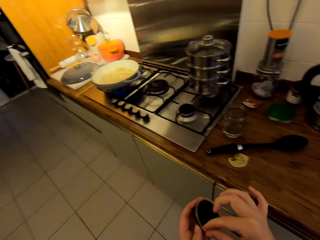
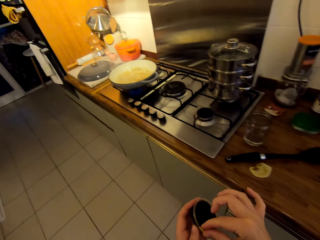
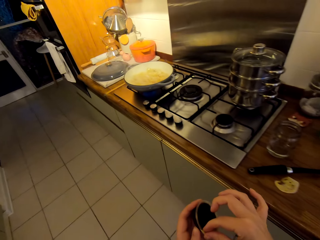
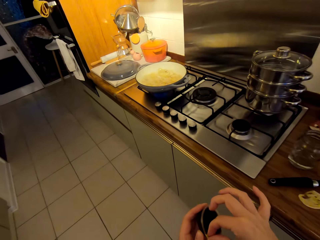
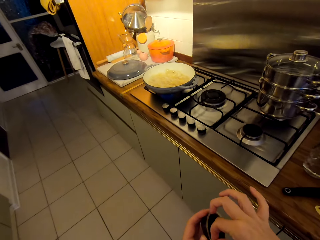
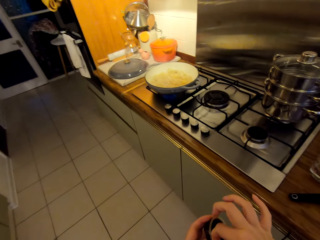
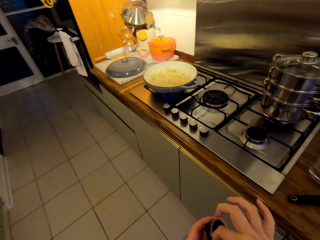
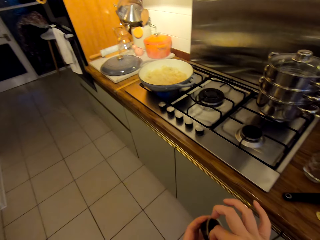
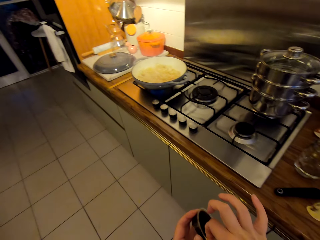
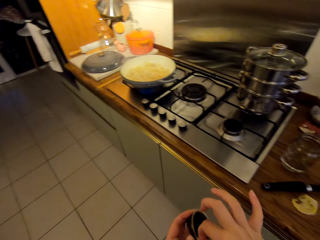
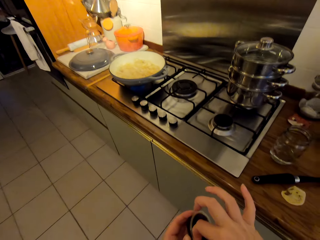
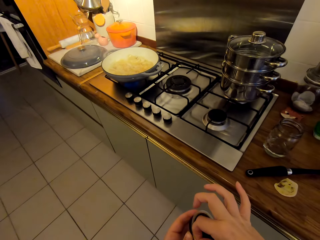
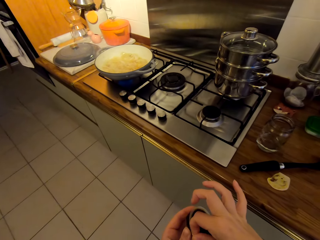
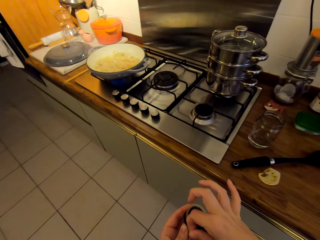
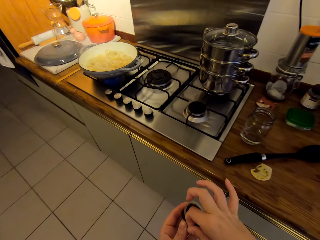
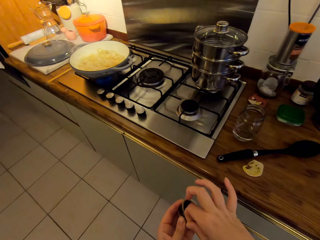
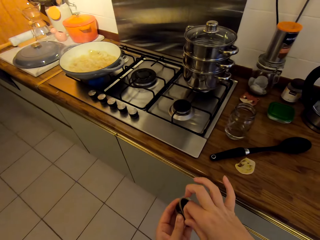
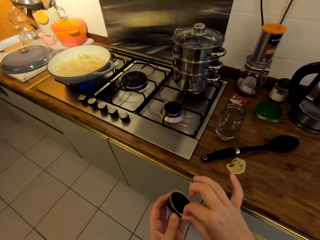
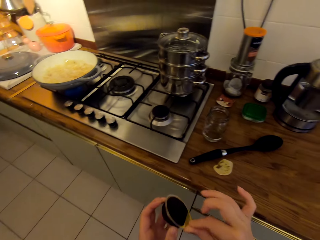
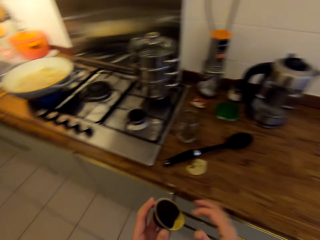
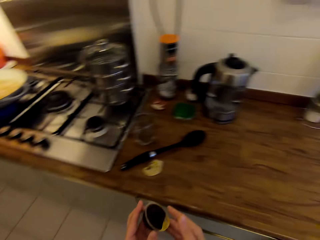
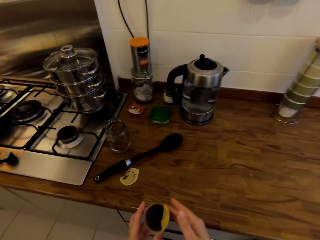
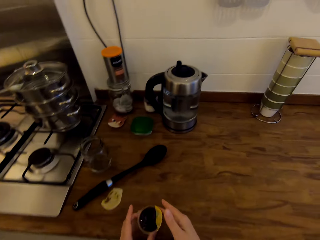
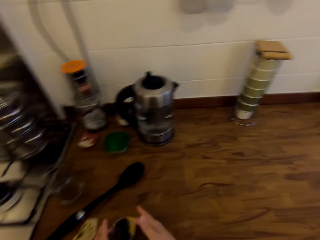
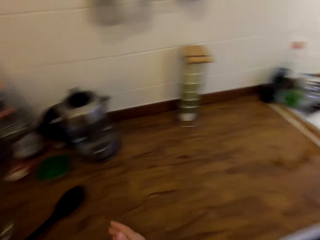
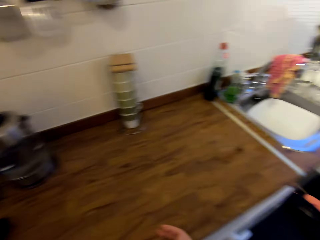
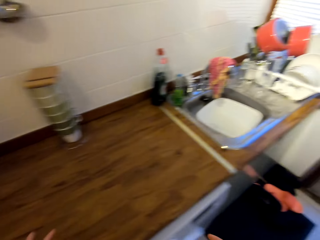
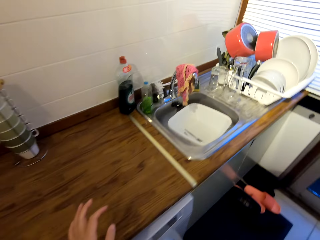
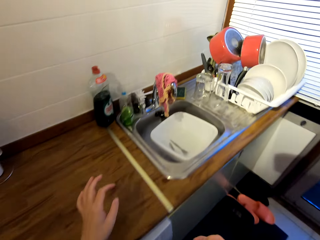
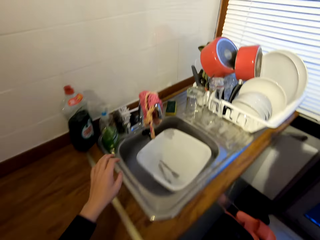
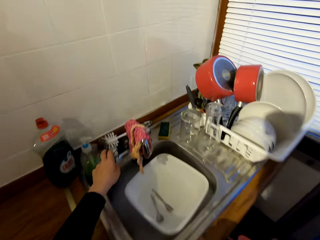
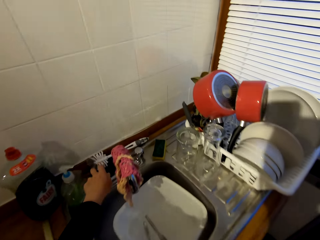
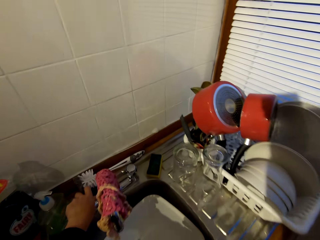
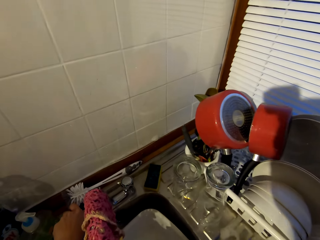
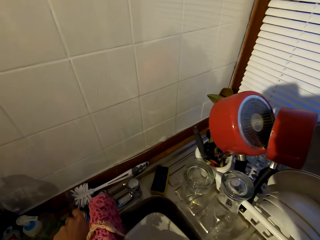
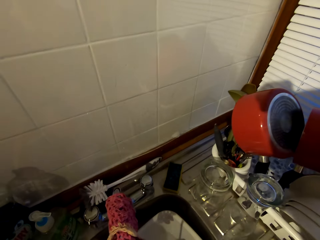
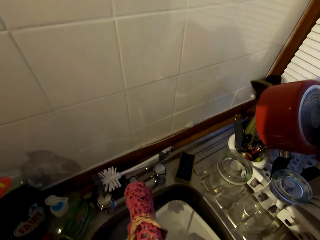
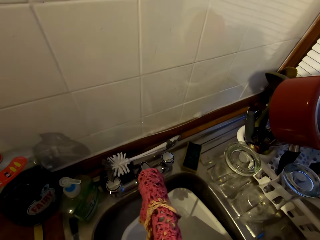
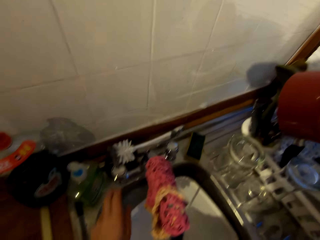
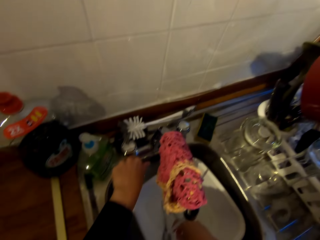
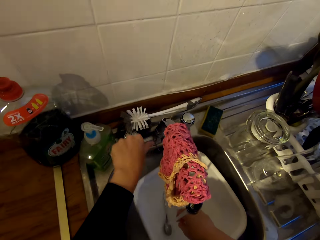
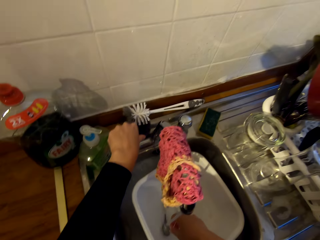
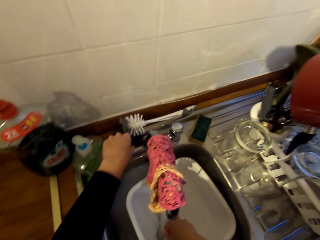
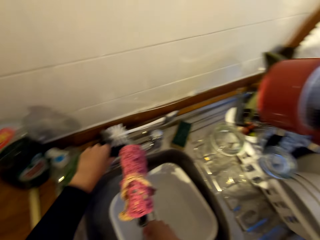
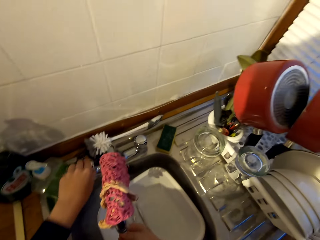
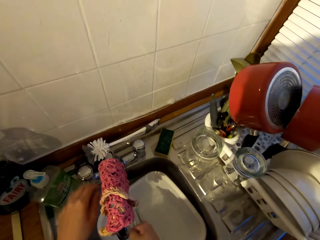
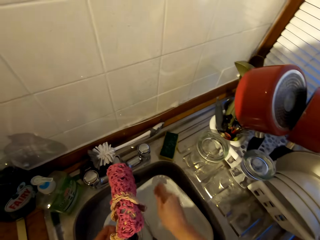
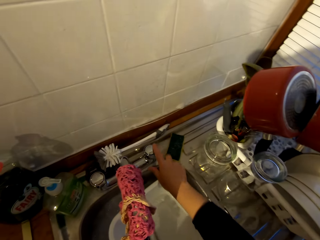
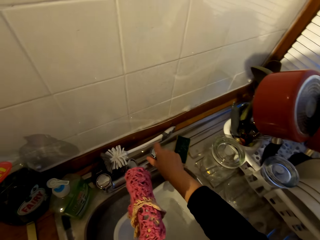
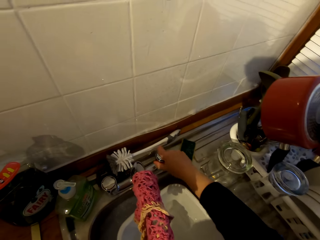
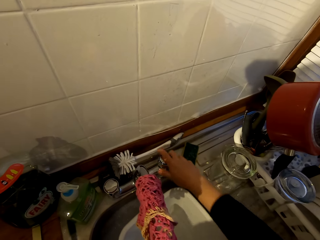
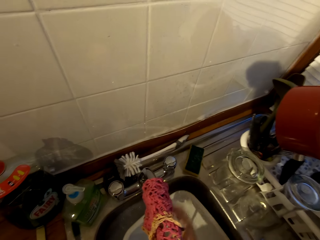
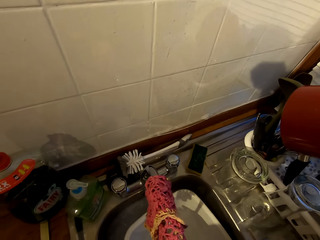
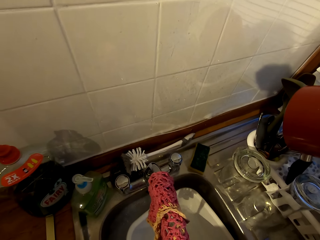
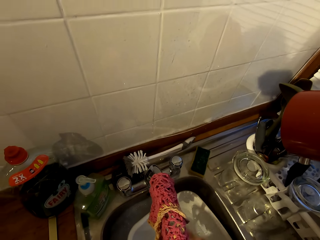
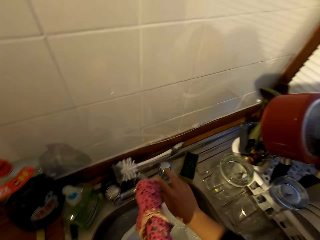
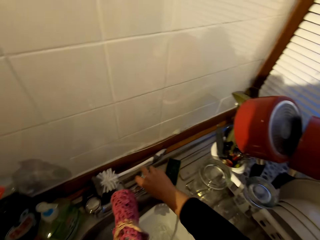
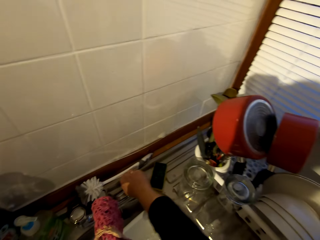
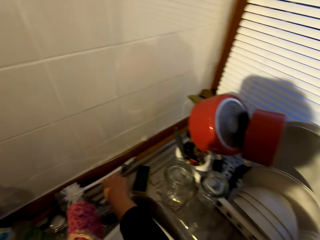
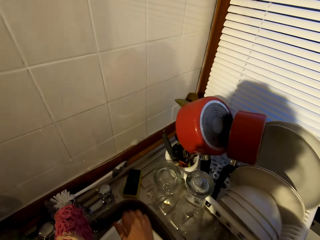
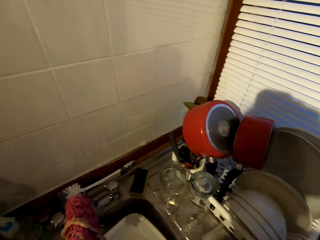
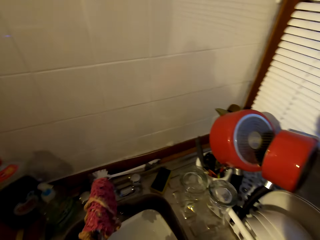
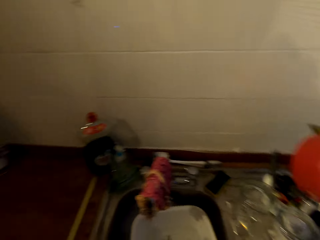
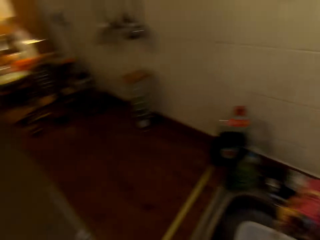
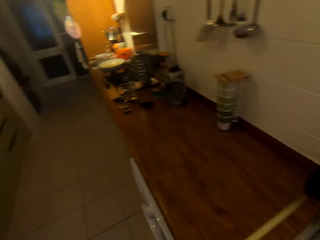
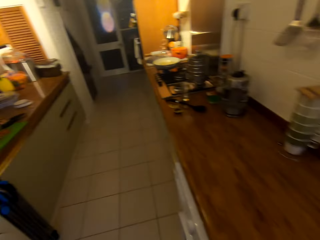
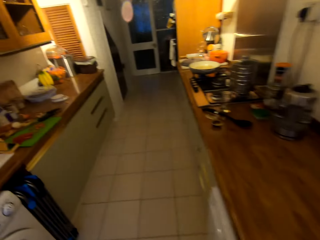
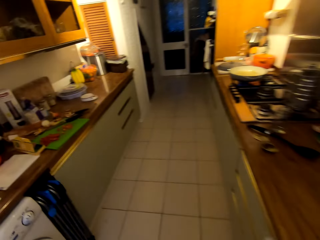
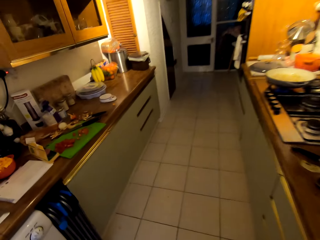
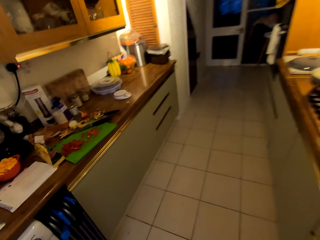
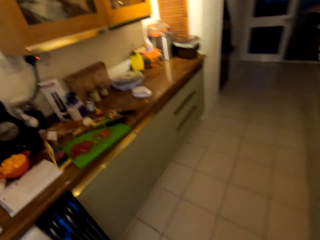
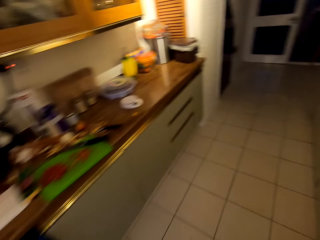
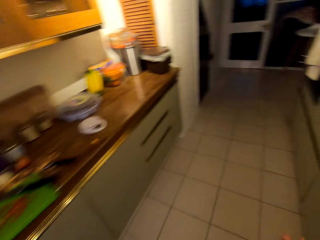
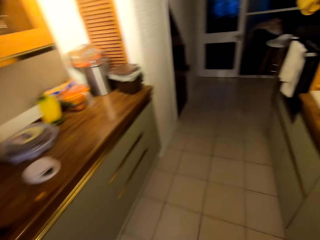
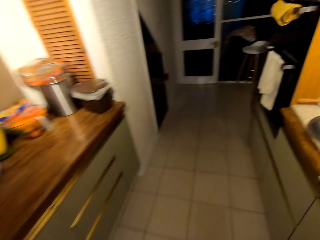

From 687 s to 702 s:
The camera wearer places the food color on the counter. She walks towards the sink. She opens the tap, washes her hands, and closes the tap. She opens the tap, washes her hands with tap water, and closes the tap. She turns around the kitchen. She walks towards the oven.

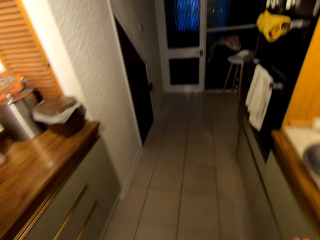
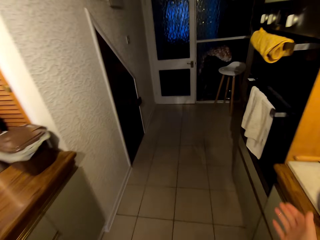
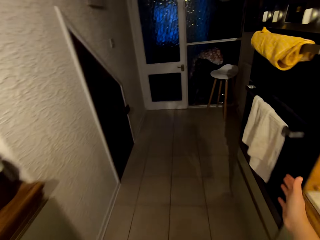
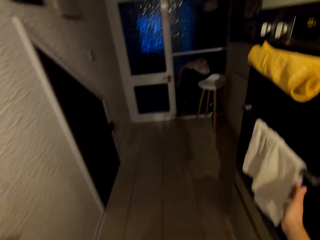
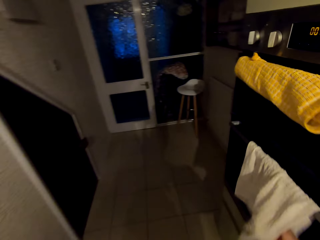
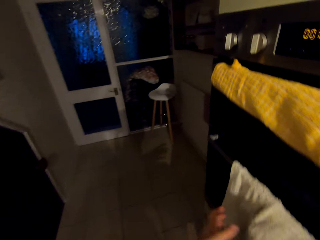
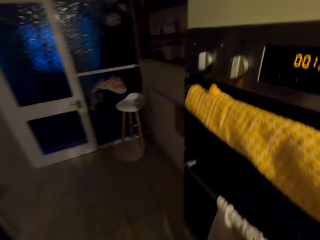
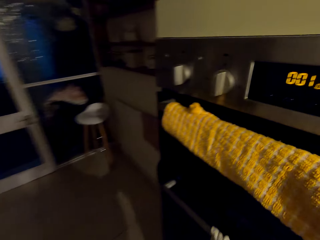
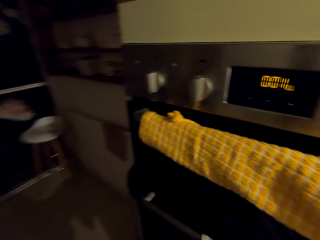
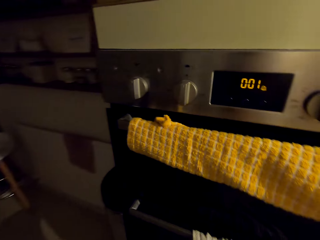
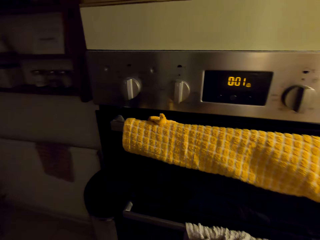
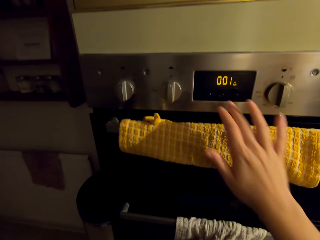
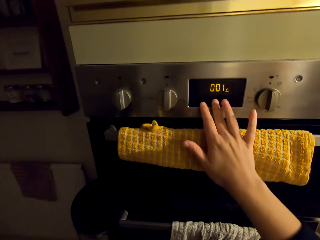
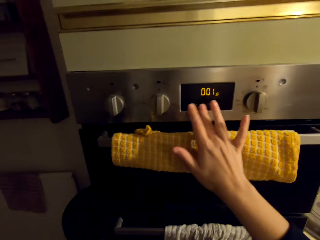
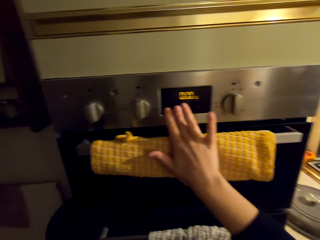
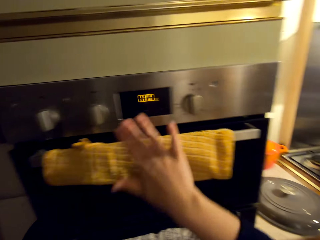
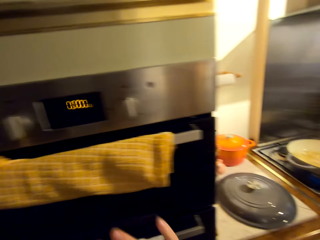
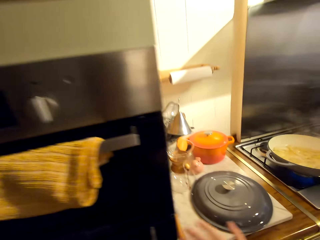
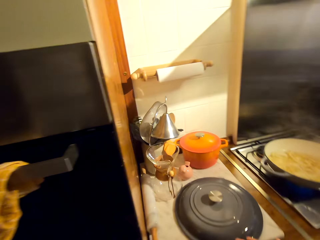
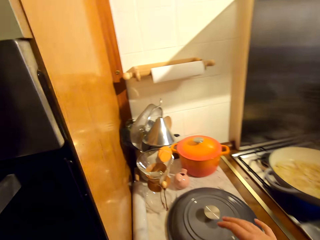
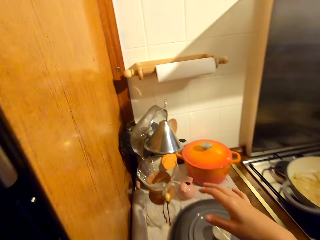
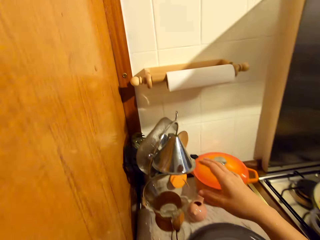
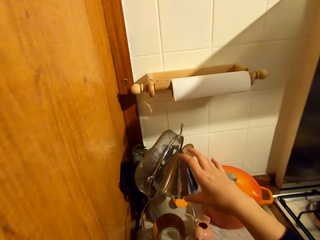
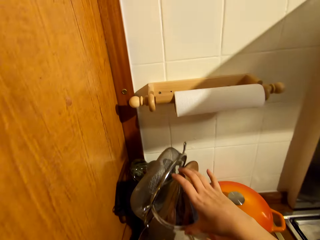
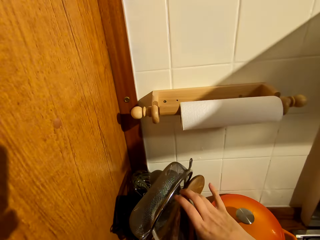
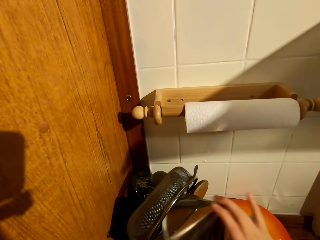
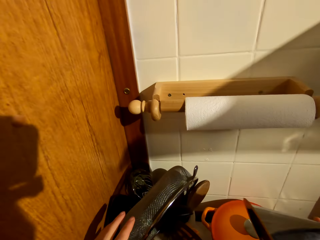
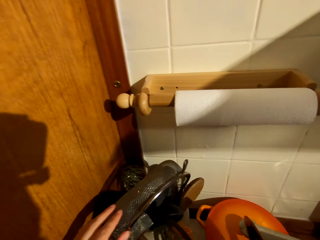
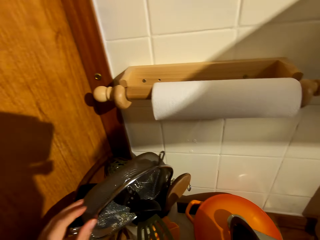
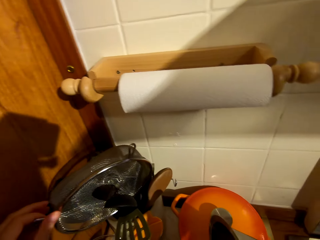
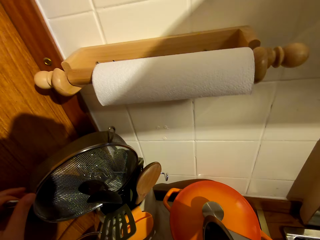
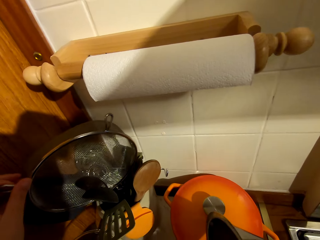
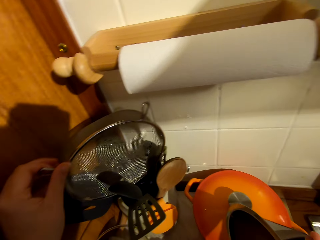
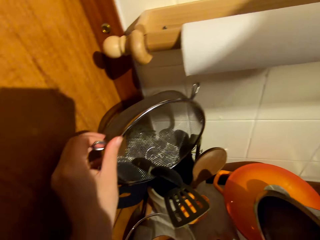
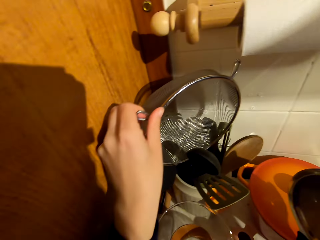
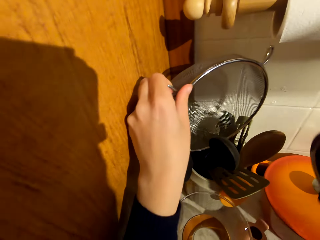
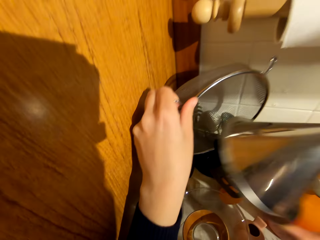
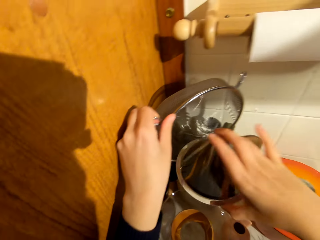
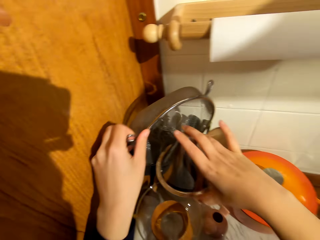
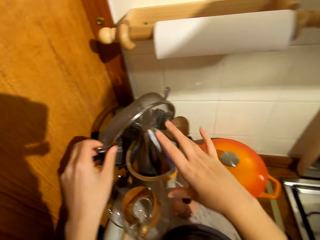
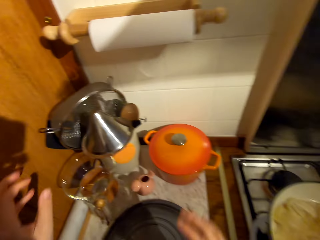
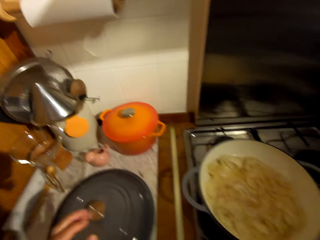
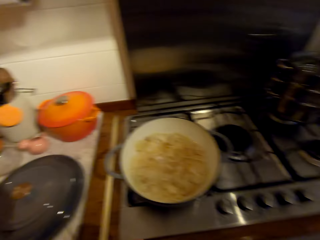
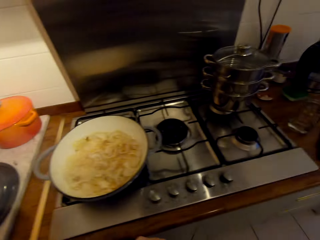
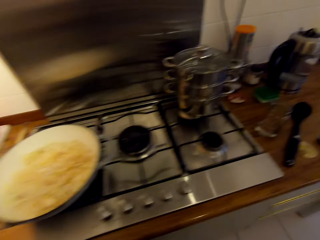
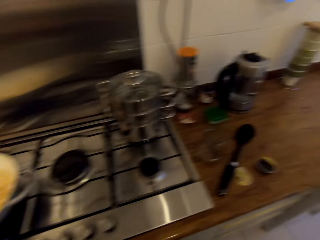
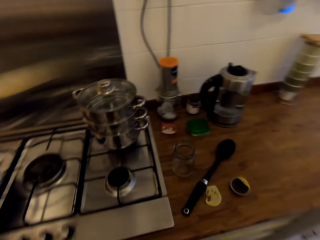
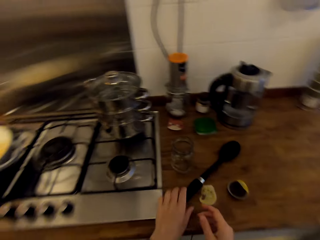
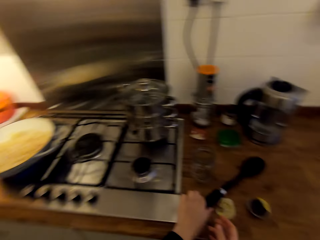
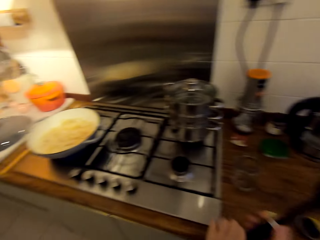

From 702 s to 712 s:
The camera wearer wipes her hands with a hand towel. She adjusts the cooker. She turns around the kitchen. She picks up the sieve, inspects the utensils in the tin, and places the sieve in the tin. She arranges the utensils on the counter. She moves around the kitchen. She walks around the kitchen.
